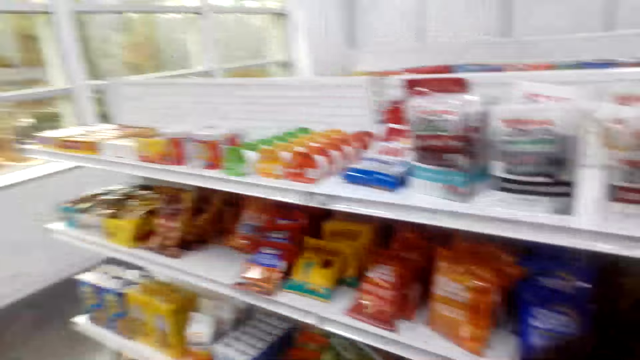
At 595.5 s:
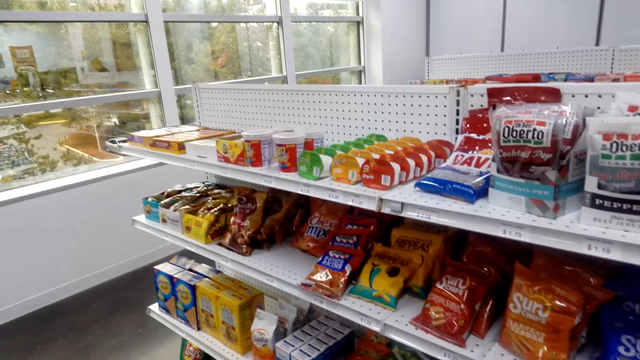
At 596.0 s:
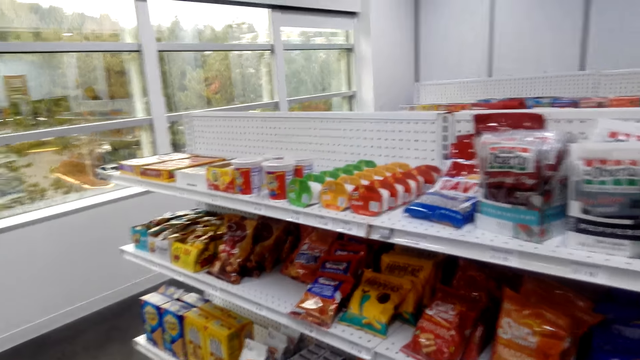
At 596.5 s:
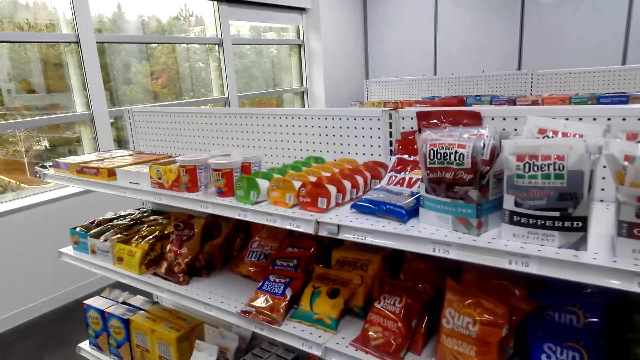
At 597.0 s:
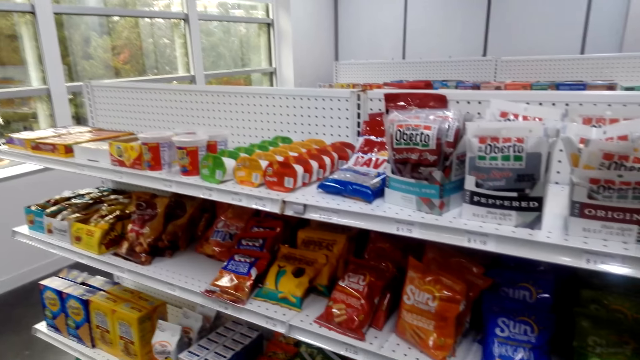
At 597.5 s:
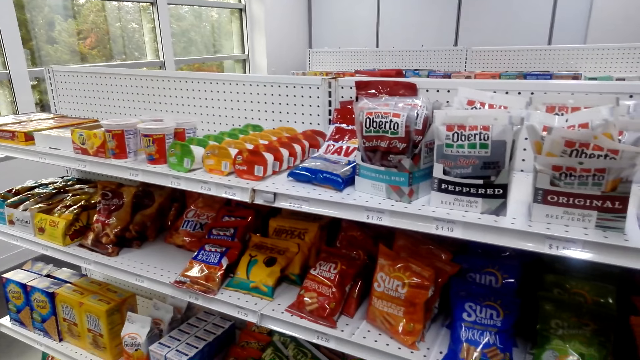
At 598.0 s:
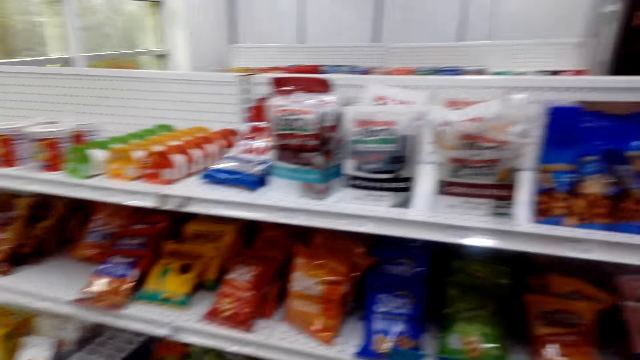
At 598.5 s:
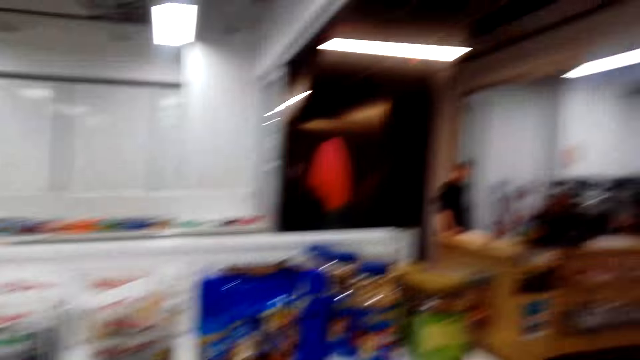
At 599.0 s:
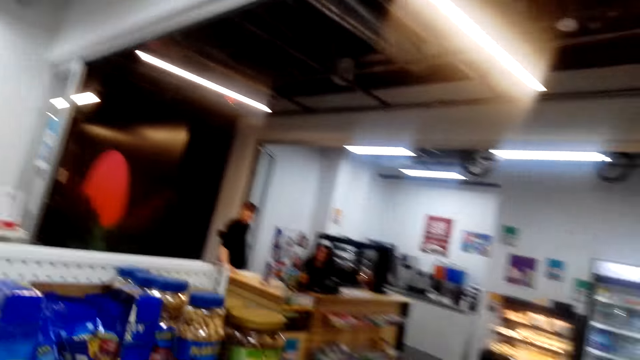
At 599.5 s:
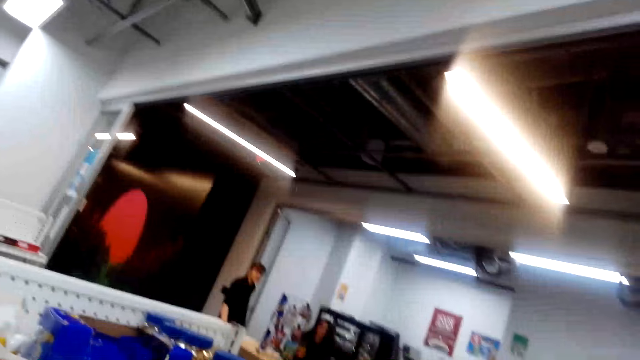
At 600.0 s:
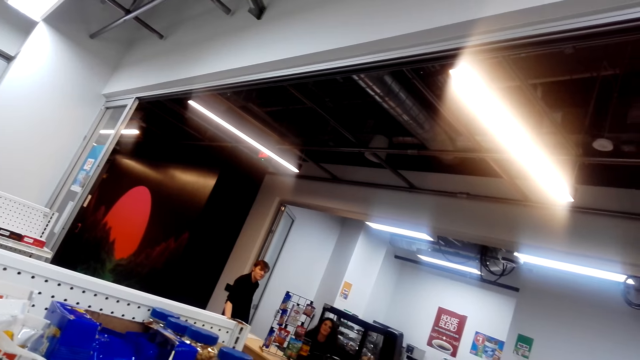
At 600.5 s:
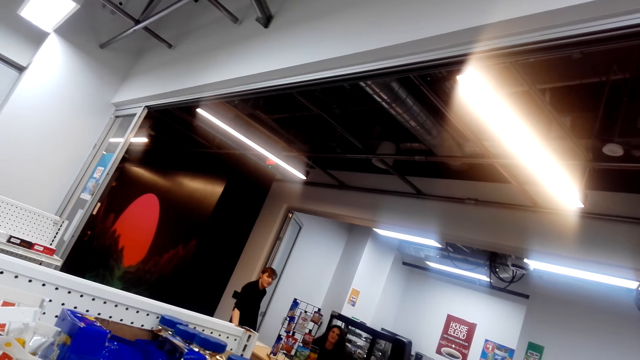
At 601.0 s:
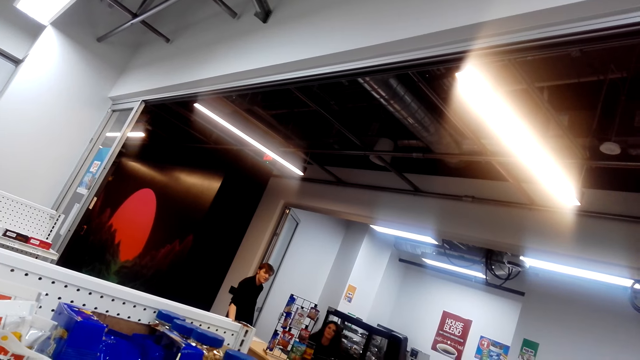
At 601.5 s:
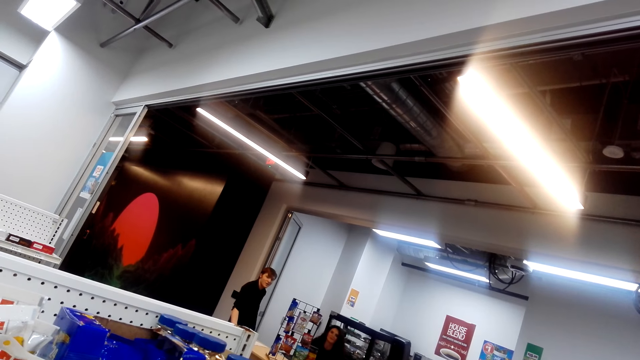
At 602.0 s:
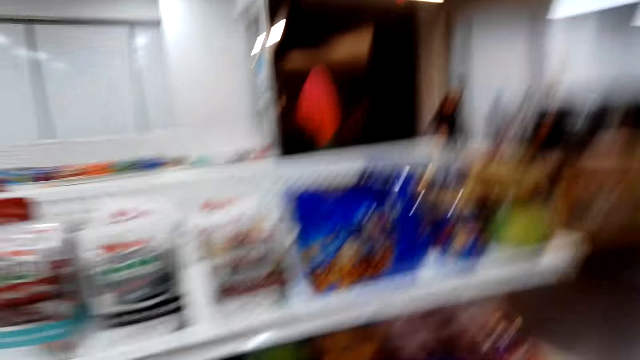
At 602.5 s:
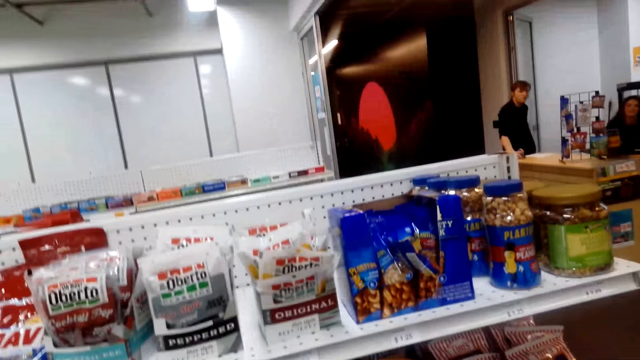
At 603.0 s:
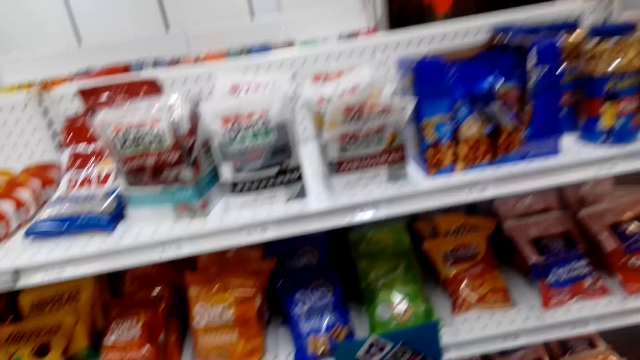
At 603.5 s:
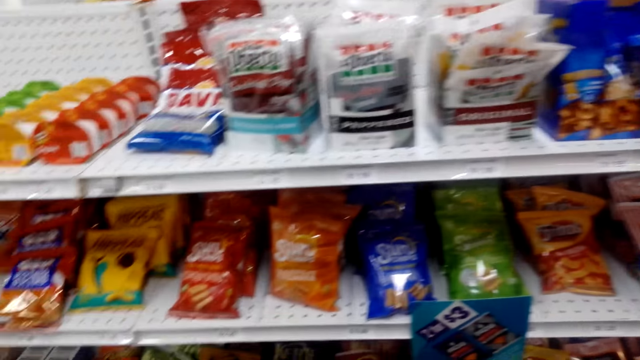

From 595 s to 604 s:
A person talks with the camera wearer. The first person talks with another person. The camera wearer looks at the first person and the other person at the counter. The first person talks with the other person again. The other person talks with the first person.

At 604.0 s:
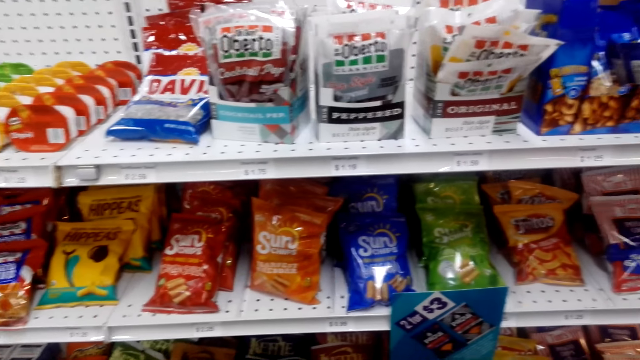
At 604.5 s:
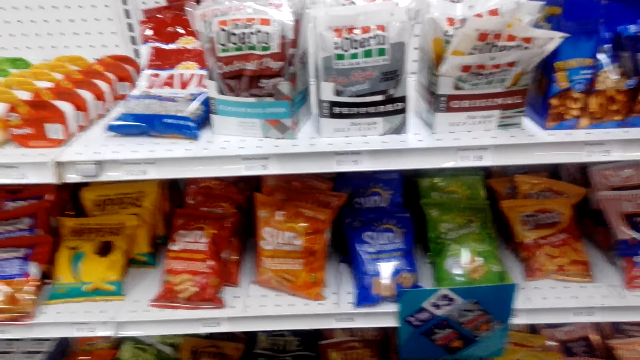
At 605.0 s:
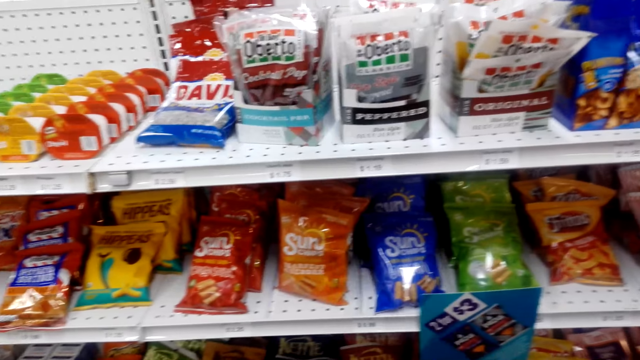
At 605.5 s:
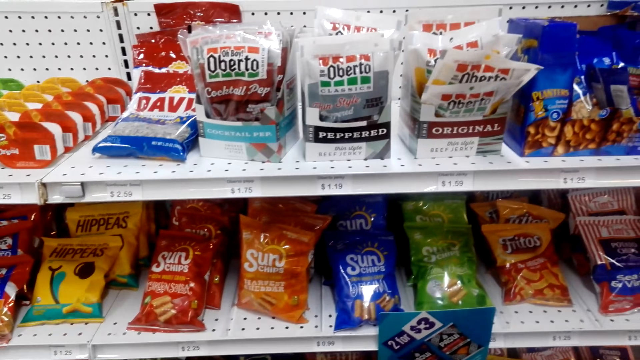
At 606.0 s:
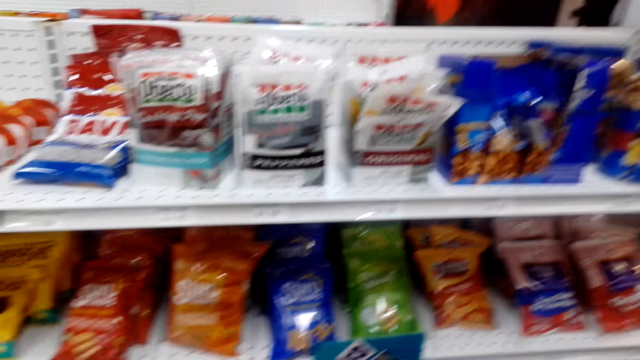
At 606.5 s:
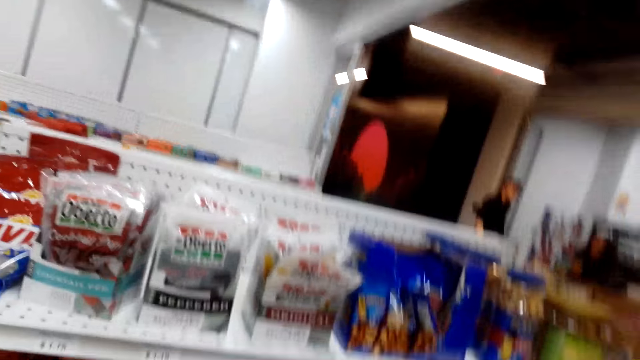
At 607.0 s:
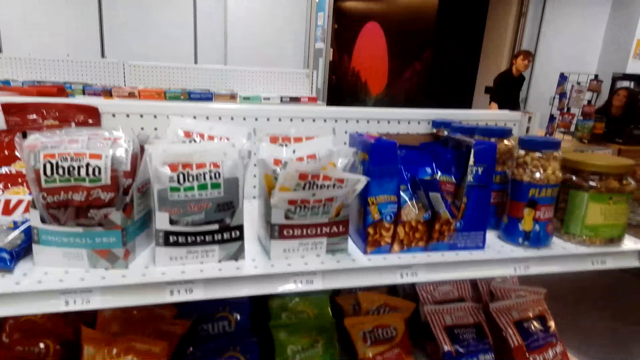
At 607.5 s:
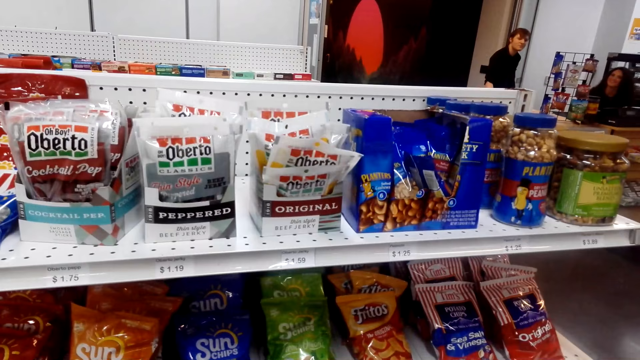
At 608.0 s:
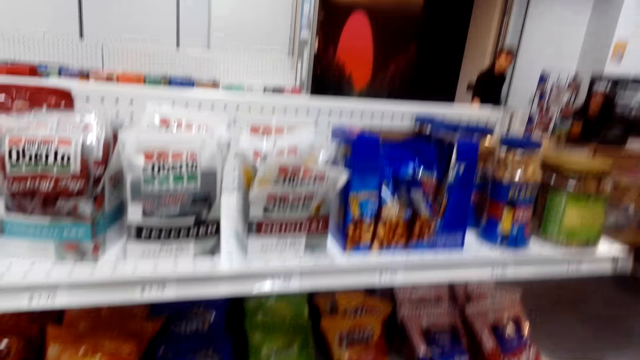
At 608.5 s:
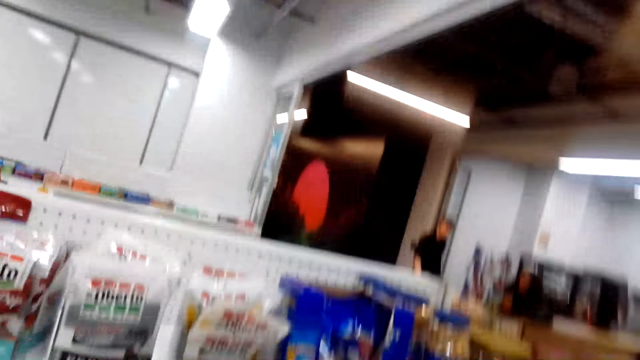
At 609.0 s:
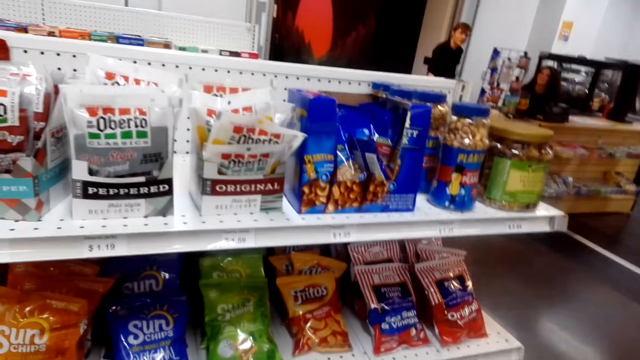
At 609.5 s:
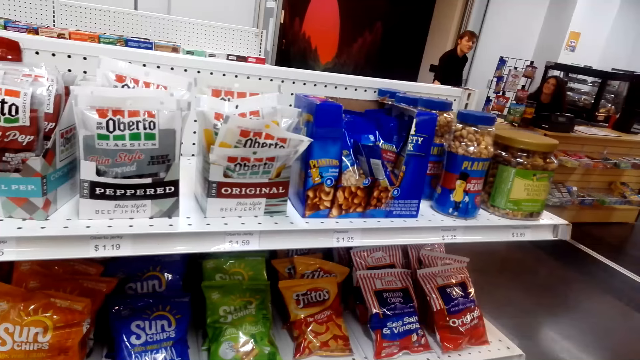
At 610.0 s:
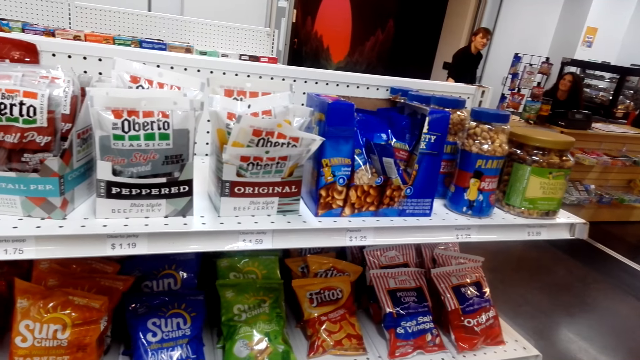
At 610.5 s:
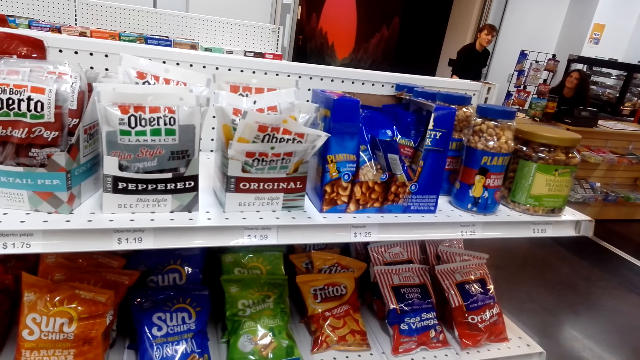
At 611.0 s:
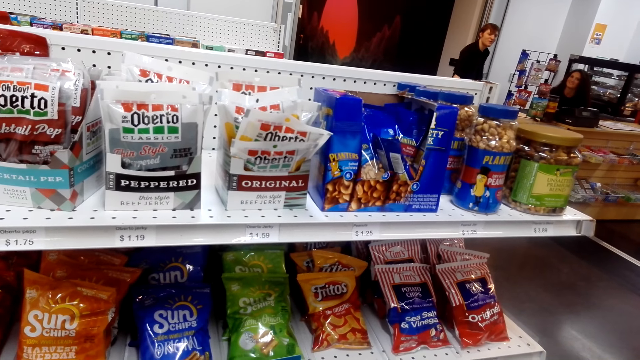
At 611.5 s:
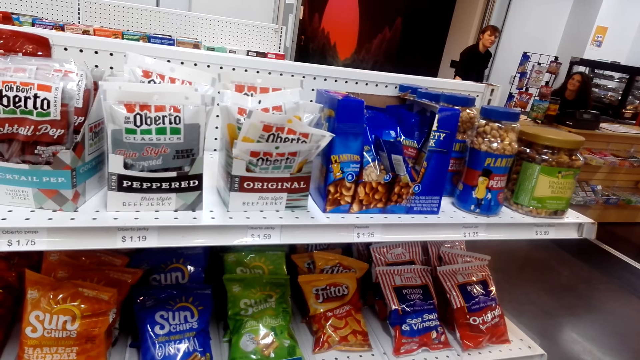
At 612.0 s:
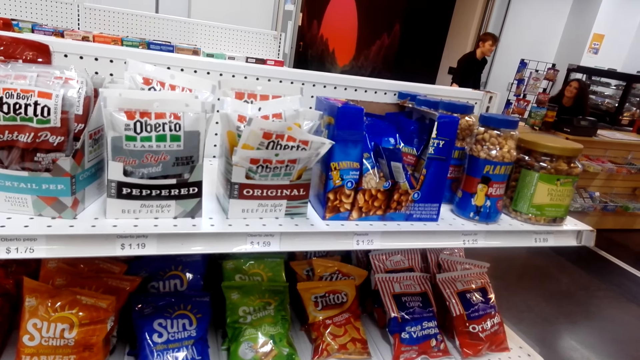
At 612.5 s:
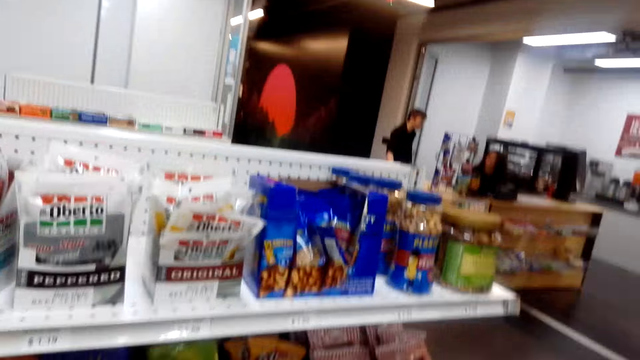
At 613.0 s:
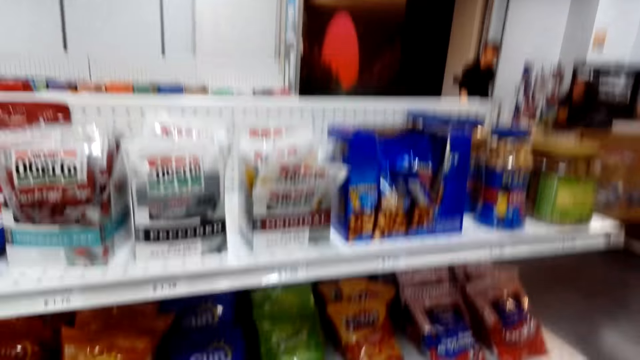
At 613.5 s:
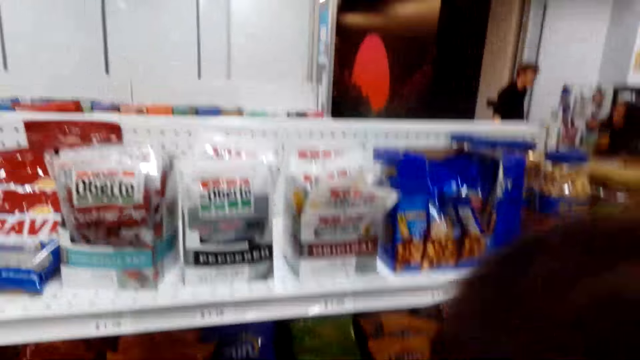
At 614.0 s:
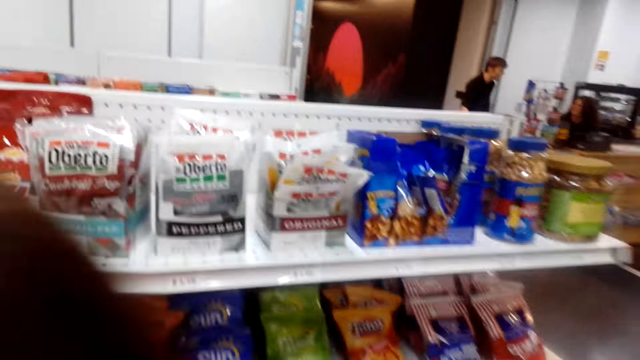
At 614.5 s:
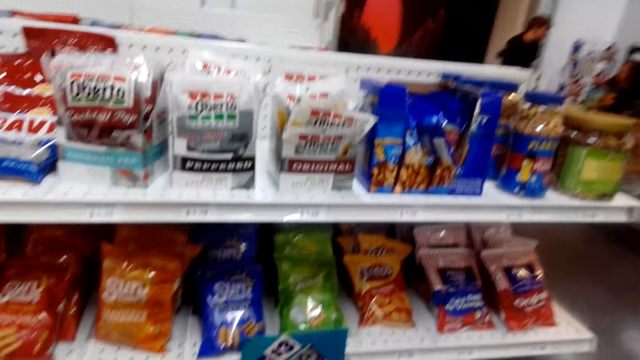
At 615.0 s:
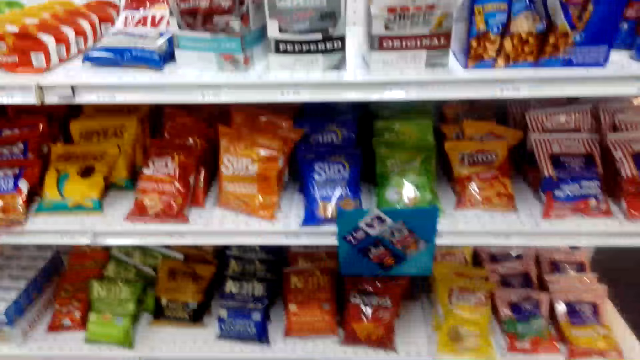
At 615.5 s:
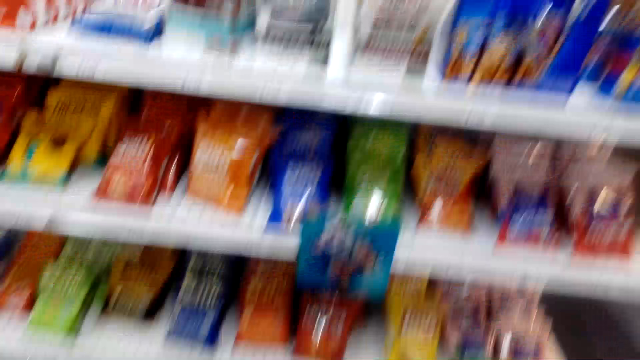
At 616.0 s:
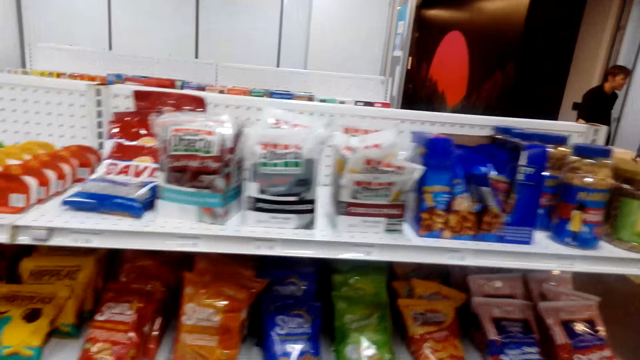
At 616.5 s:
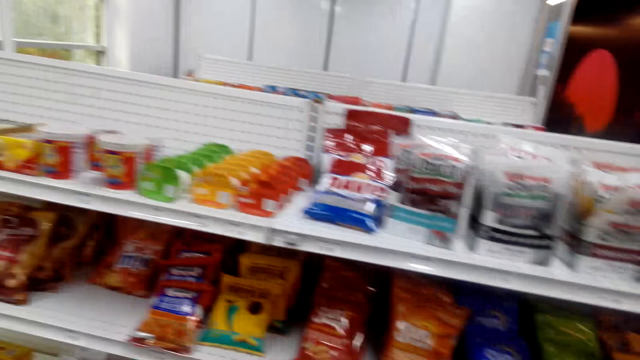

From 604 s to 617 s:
The camera wearer talks with a person and looks at the shelves. The person talks with the camera wearer. The first person talks with another person. The first person talks with the other person again. The other person walks around. The camera wearer talks with the first person.
